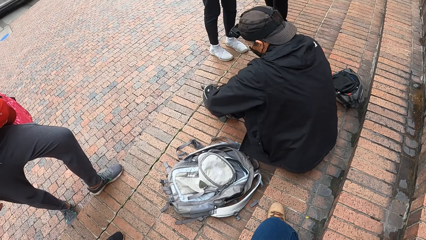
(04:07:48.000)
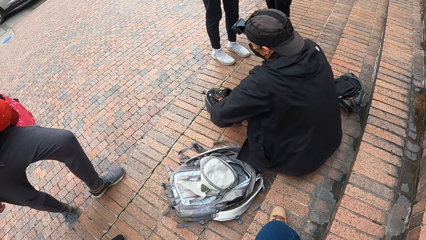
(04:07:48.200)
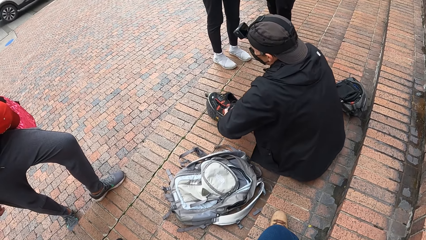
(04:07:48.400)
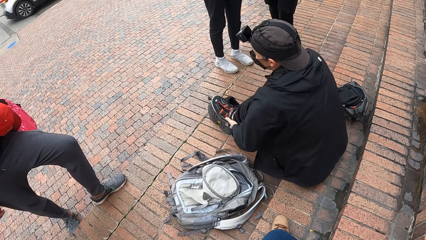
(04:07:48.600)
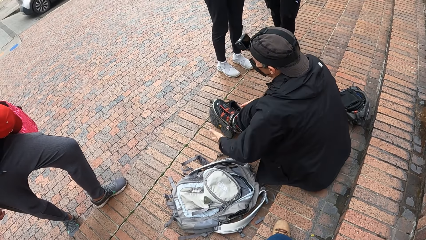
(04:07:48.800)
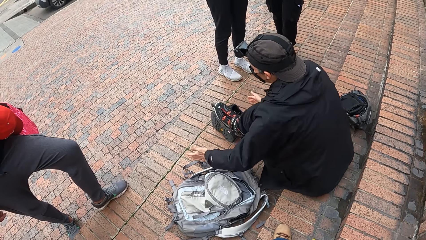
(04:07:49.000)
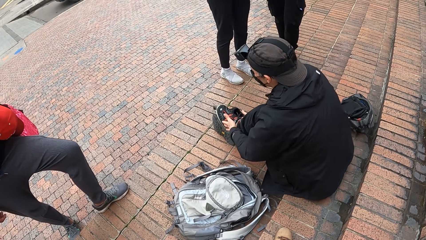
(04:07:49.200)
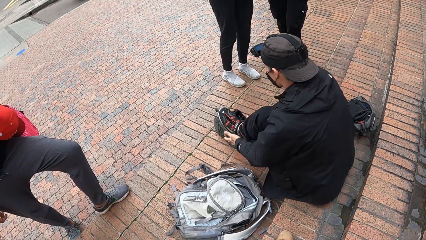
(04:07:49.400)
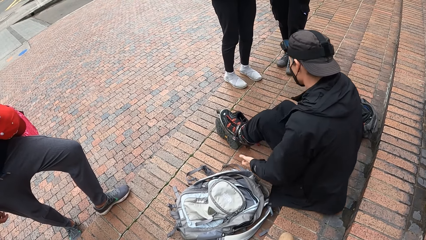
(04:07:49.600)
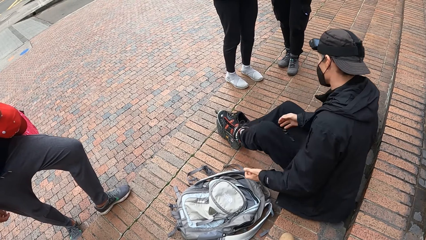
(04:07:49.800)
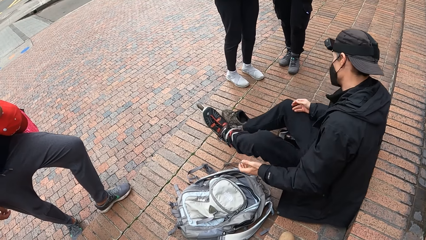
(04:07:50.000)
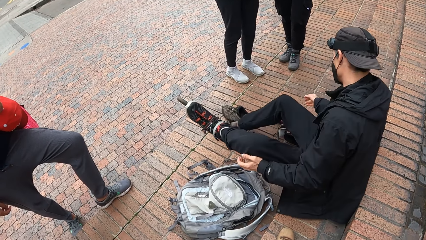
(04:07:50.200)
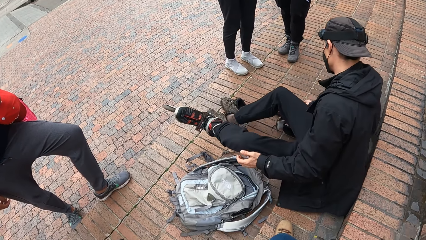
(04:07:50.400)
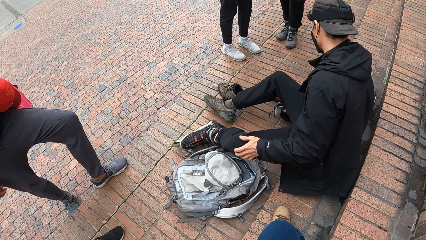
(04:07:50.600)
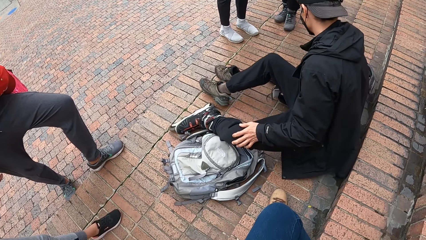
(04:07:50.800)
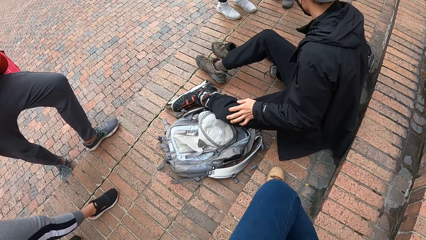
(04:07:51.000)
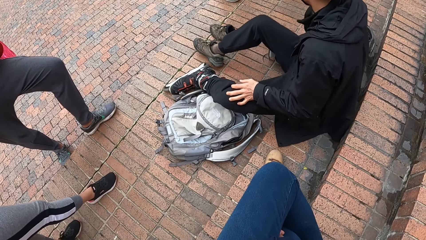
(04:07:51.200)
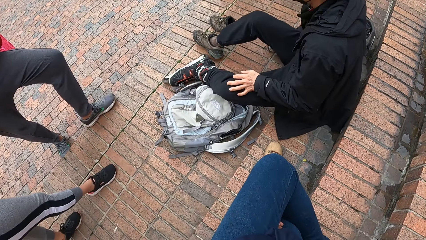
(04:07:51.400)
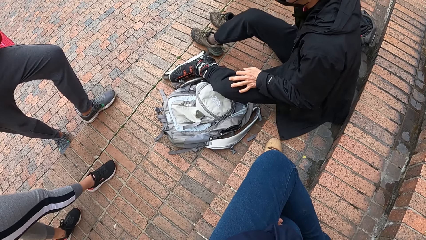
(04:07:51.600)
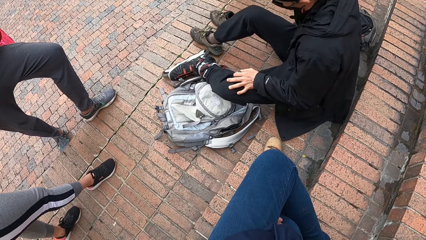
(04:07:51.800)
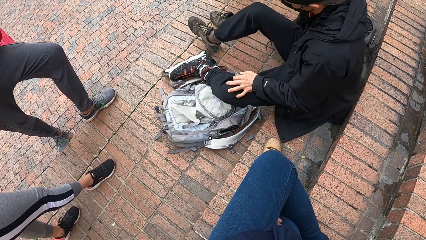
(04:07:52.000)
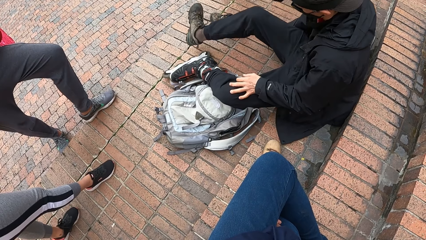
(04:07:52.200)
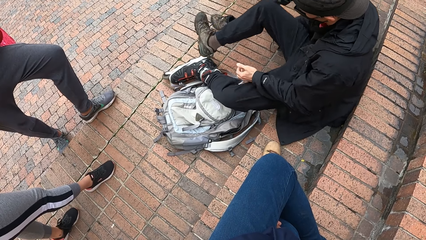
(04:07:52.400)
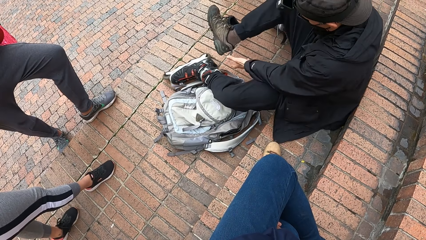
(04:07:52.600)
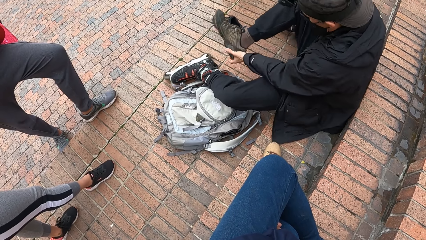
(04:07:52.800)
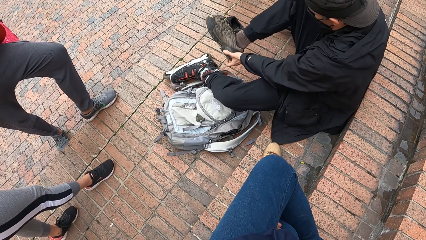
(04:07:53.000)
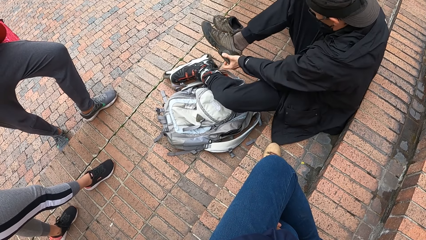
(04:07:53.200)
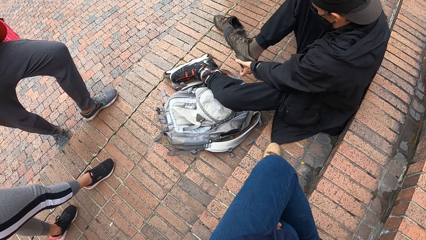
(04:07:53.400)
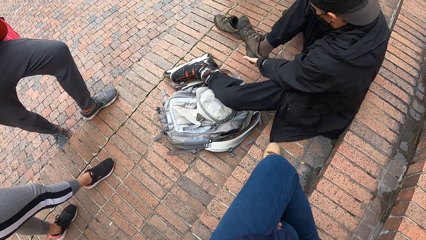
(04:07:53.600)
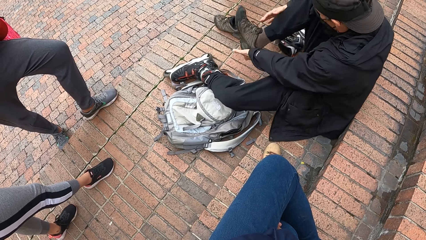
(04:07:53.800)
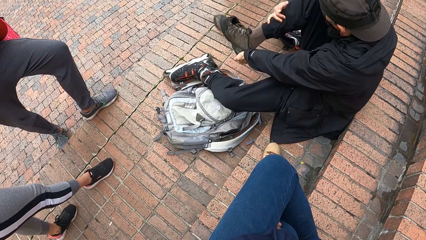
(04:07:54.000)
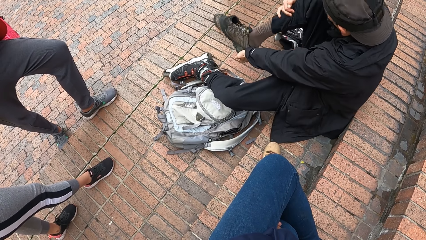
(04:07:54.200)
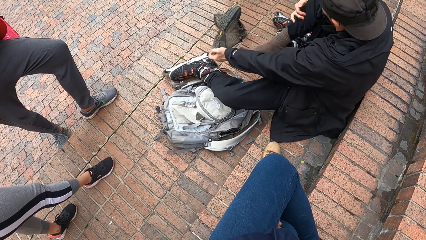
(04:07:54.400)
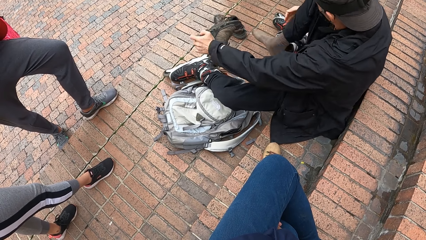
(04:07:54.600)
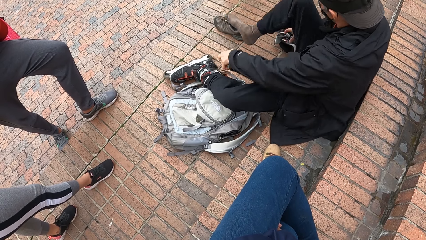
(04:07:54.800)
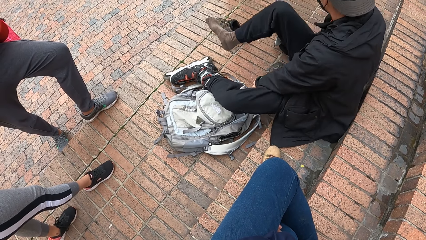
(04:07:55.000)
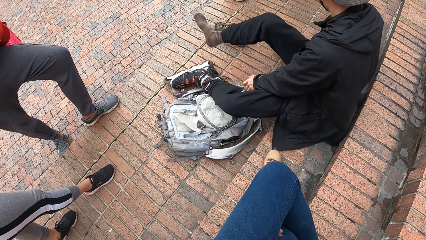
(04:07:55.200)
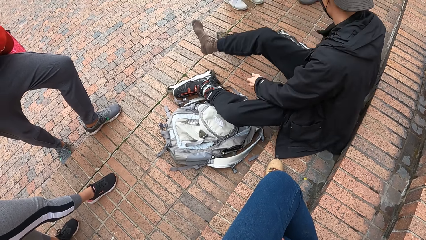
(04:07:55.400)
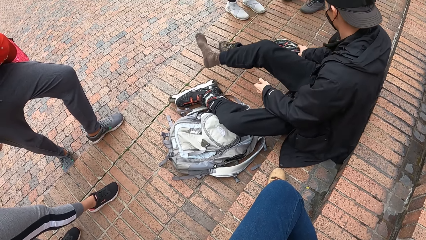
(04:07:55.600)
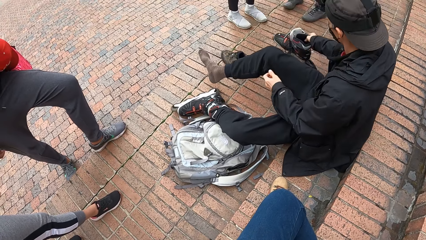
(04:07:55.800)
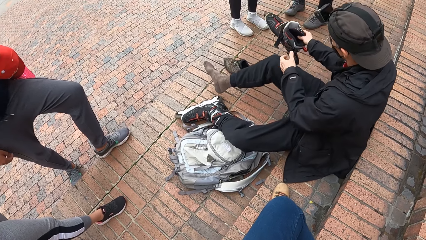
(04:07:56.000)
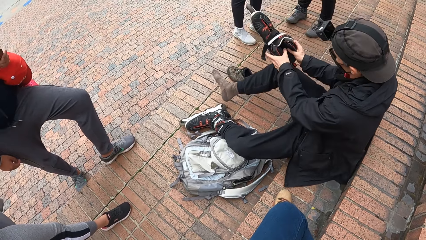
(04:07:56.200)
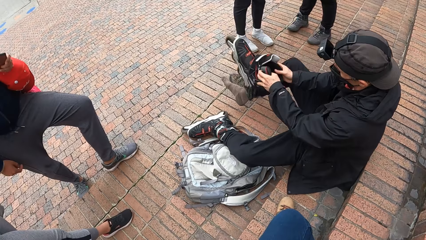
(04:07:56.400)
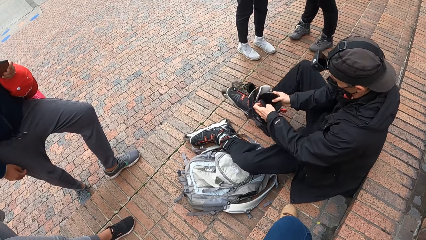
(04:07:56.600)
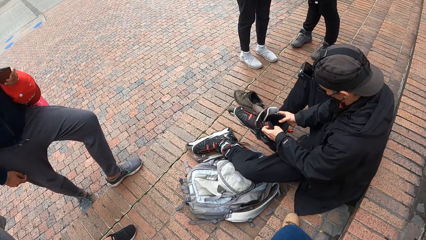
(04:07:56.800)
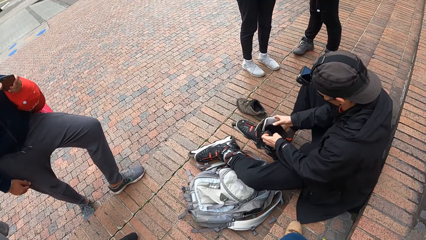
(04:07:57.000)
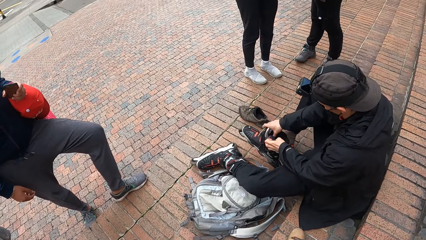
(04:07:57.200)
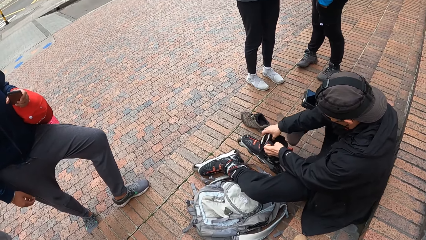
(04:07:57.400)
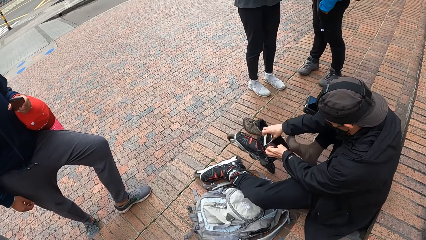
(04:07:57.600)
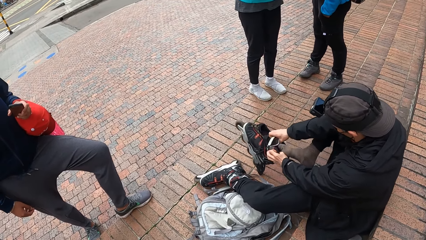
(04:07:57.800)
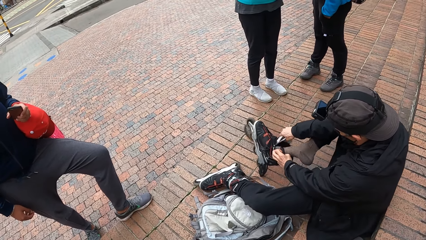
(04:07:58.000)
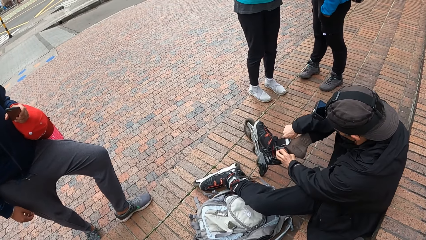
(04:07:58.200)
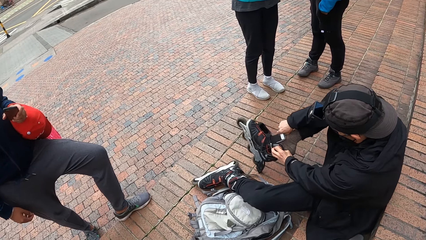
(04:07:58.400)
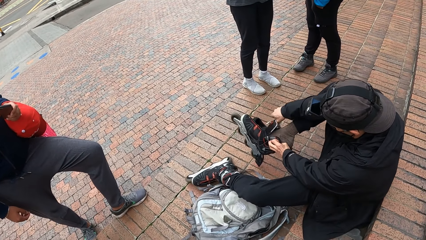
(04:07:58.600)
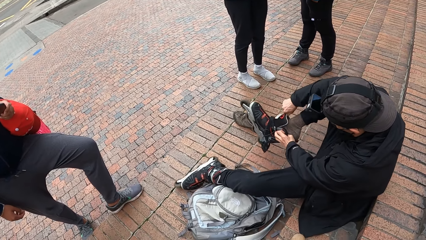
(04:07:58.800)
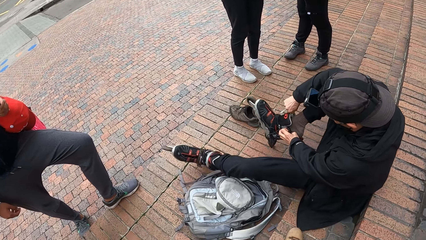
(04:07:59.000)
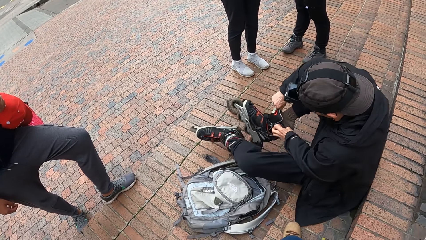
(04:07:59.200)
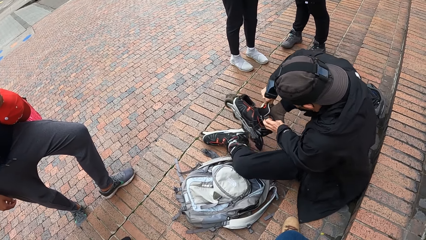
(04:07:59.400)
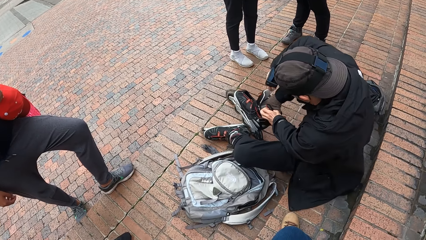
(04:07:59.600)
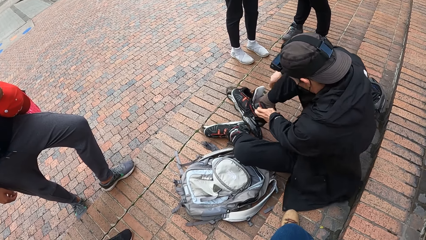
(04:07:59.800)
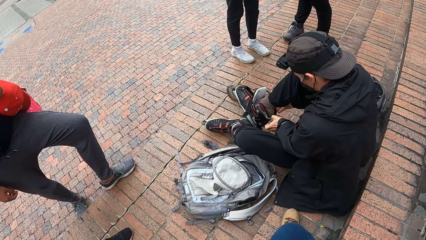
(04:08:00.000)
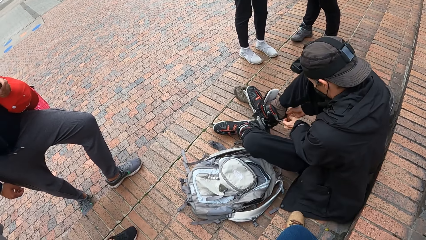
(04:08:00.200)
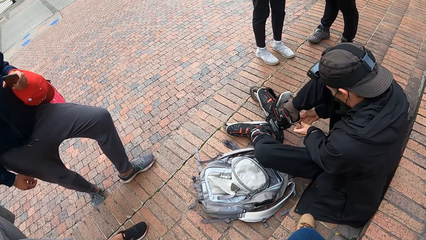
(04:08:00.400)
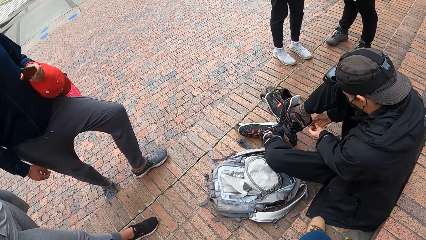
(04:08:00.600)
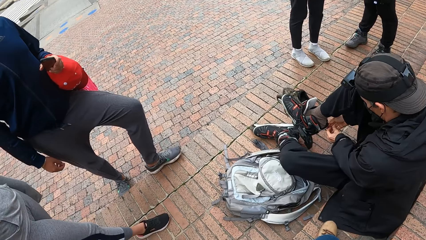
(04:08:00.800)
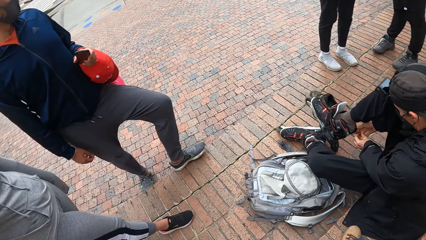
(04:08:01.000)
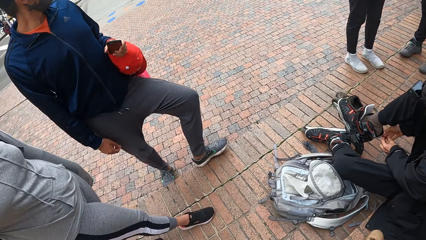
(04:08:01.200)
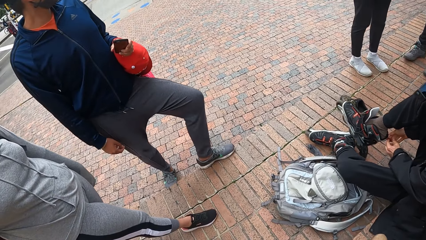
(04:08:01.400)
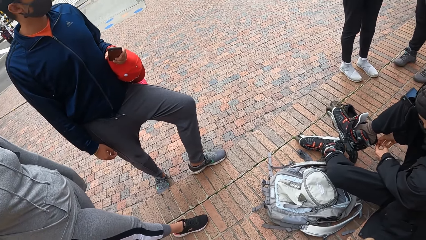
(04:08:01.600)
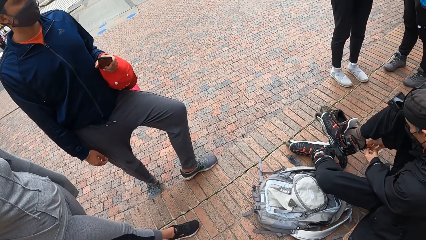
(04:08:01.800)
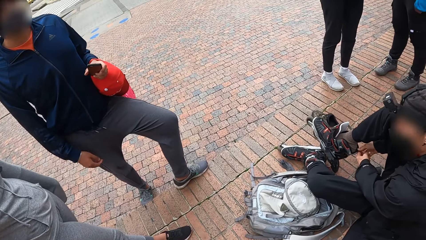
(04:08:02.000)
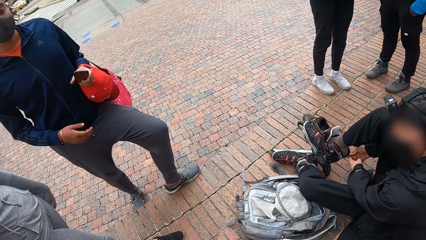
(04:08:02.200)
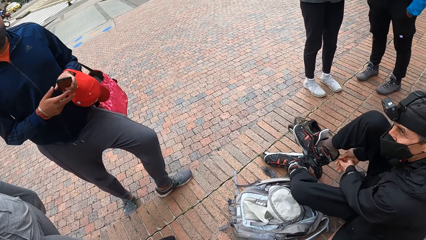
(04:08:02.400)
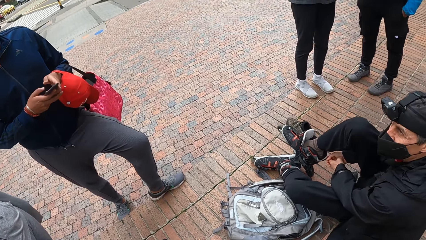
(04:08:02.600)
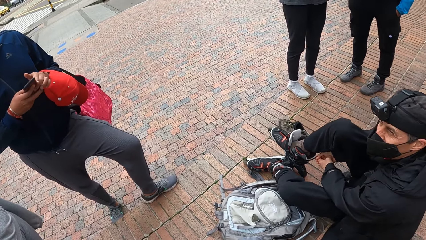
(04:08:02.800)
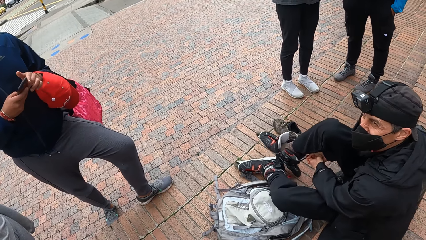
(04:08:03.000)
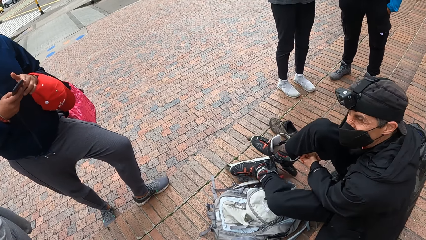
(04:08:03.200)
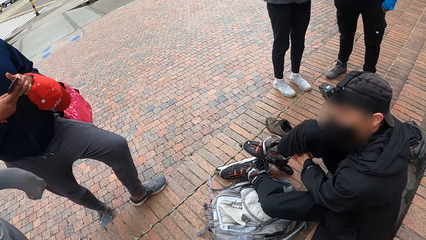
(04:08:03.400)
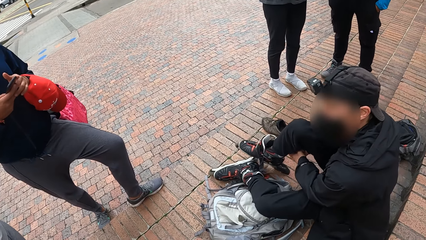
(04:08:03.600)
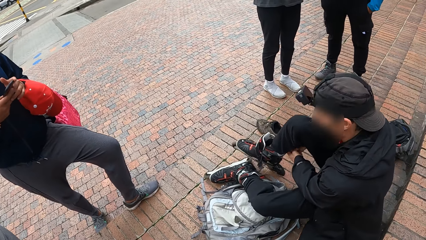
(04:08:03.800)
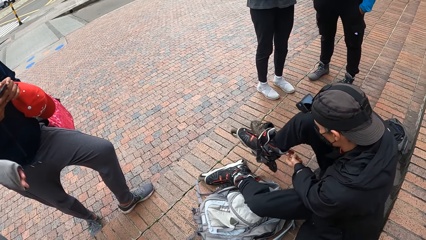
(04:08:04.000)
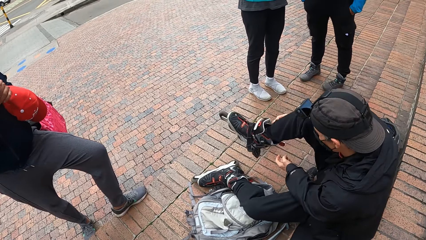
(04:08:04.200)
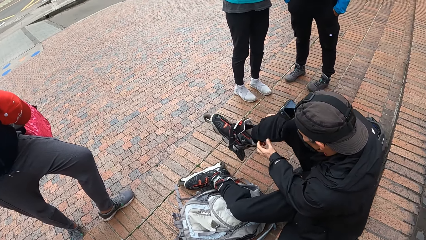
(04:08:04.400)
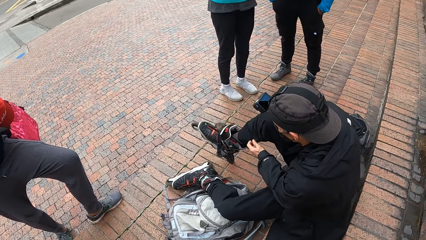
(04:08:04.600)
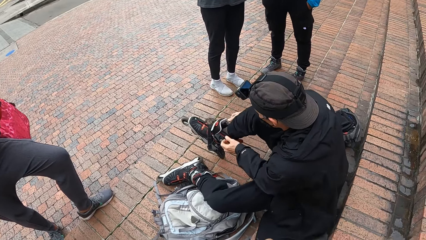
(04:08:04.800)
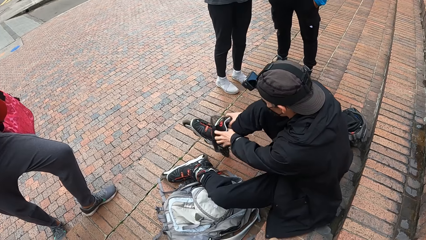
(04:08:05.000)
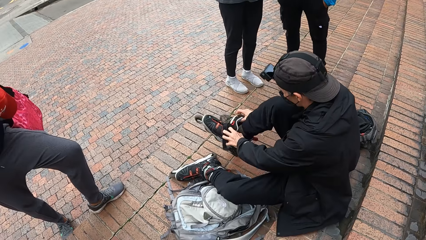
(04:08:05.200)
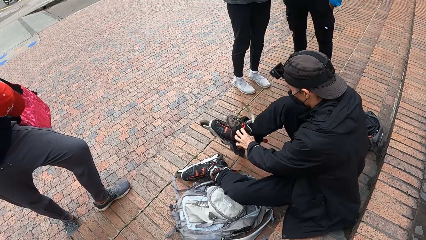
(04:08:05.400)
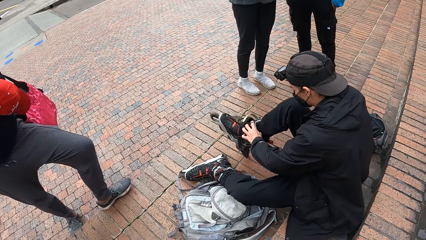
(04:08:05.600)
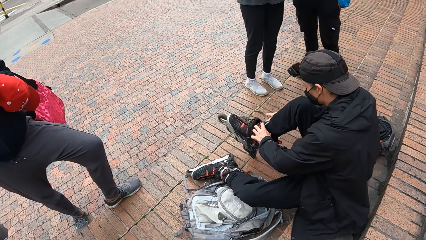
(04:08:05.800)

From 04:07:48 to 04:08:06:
The camera wearer sits on a pavement. The man hits the left skate shoe with both hands. The man adjusts his left leg. The man lifts up his left leg. The man pulls a shoe on his right leg with his left hand. The man drops the shoe on the pavement with his left hand. The man picks up a right skate shoe on the pavement with his right hand. The man holds the skate shoe with his left hand. The man wears the skate shoe with both hands. Another man operates a phone with both hands. The first man ties the skate shoe laces.
